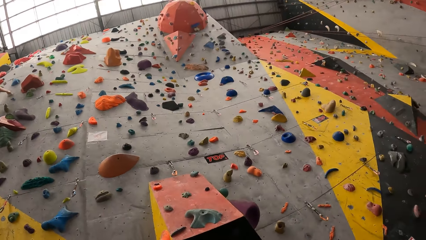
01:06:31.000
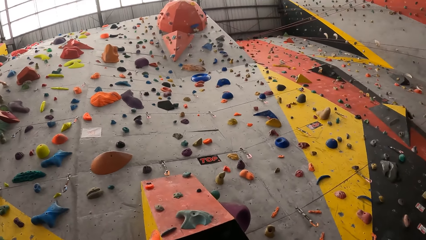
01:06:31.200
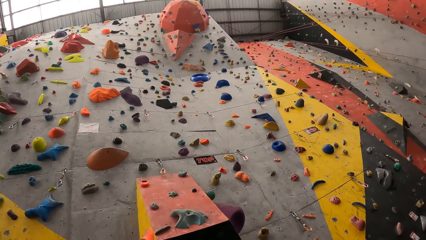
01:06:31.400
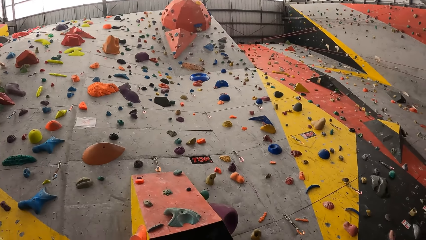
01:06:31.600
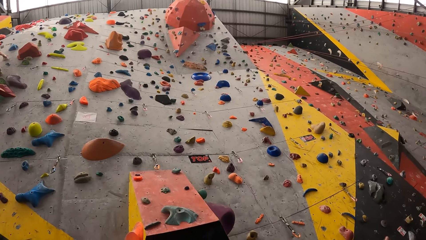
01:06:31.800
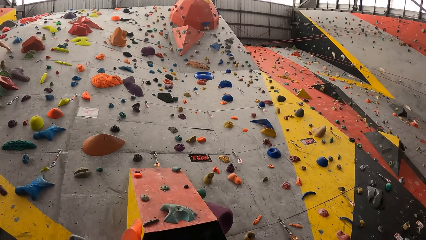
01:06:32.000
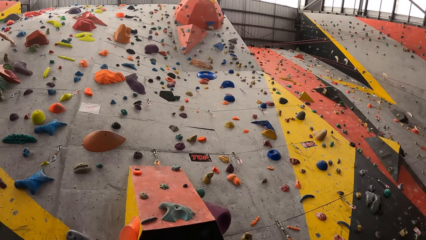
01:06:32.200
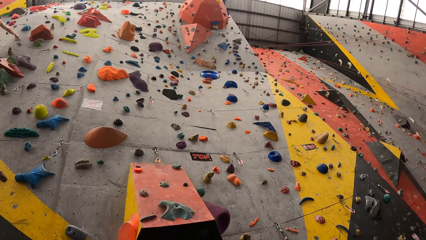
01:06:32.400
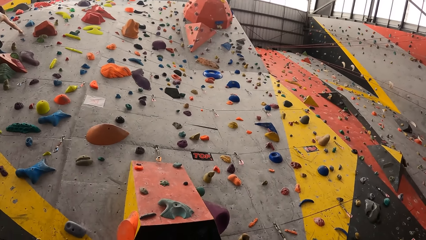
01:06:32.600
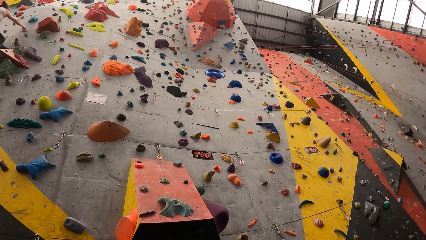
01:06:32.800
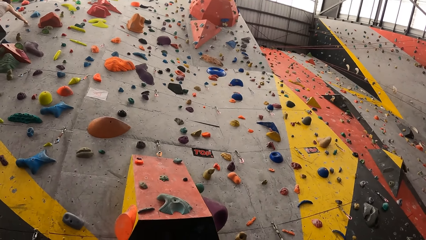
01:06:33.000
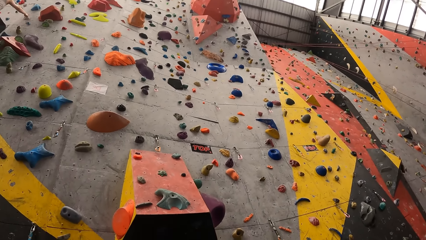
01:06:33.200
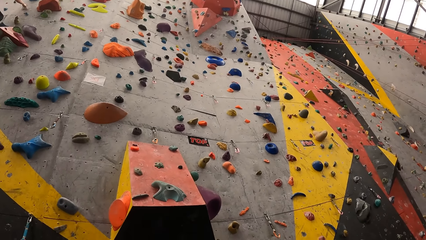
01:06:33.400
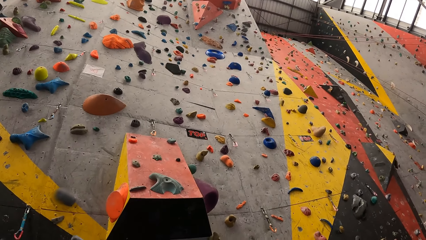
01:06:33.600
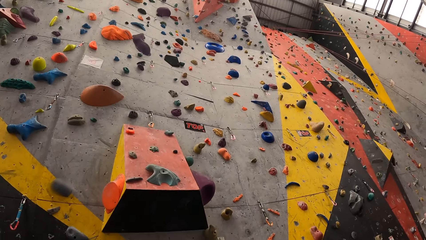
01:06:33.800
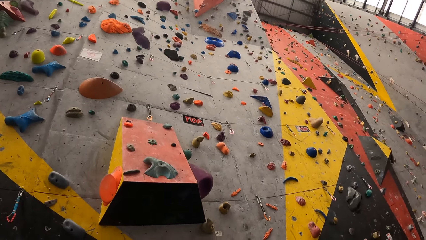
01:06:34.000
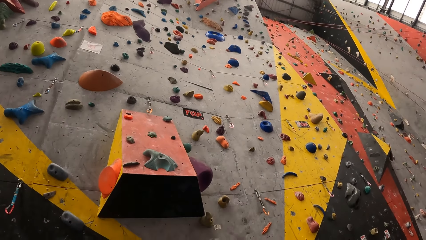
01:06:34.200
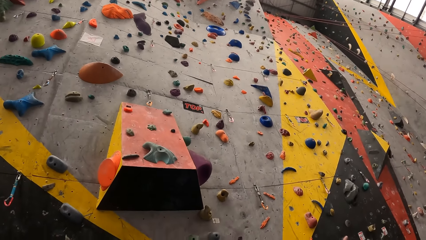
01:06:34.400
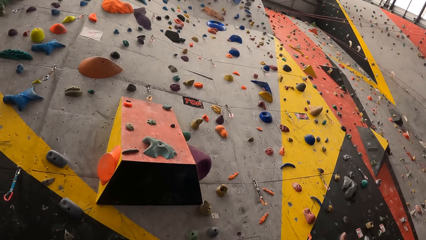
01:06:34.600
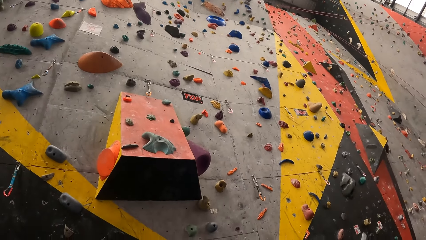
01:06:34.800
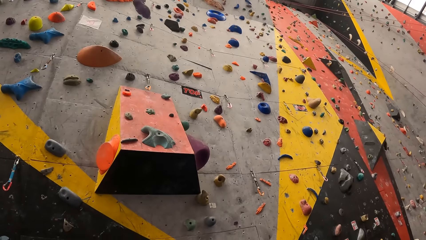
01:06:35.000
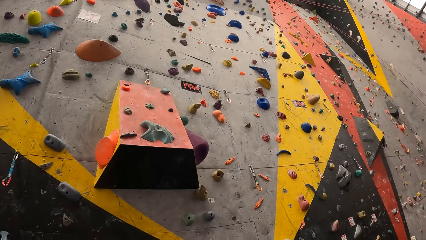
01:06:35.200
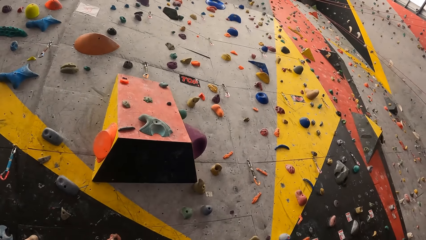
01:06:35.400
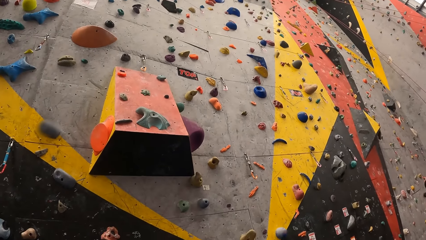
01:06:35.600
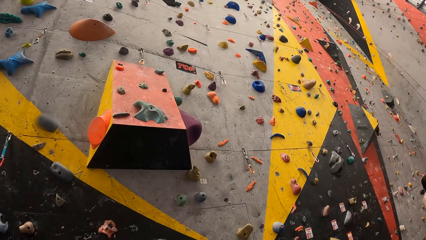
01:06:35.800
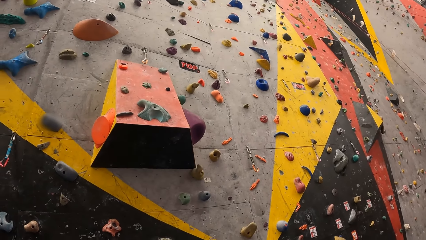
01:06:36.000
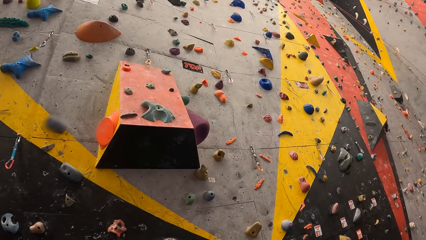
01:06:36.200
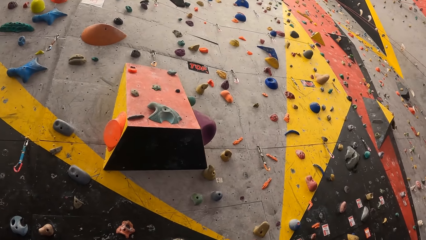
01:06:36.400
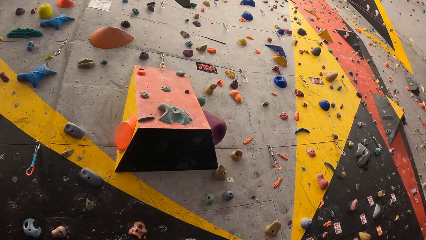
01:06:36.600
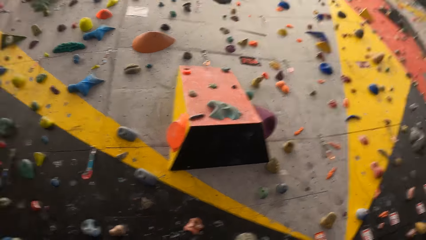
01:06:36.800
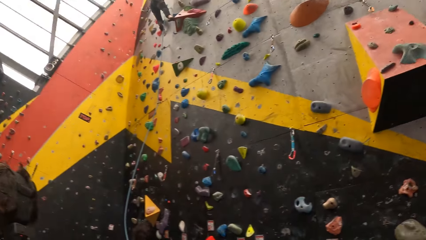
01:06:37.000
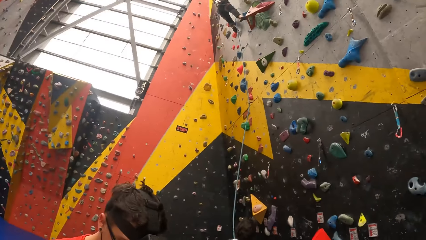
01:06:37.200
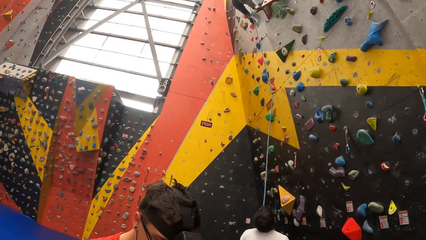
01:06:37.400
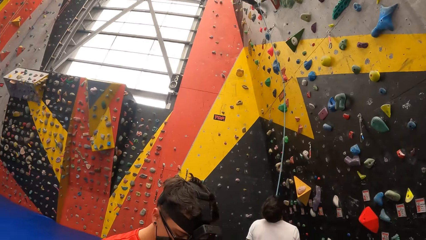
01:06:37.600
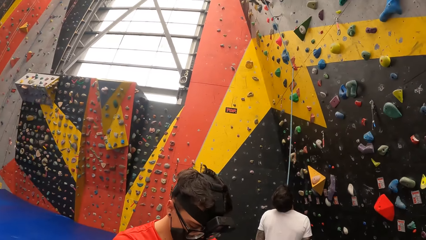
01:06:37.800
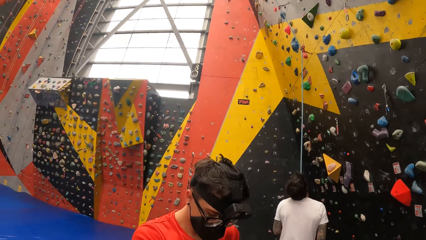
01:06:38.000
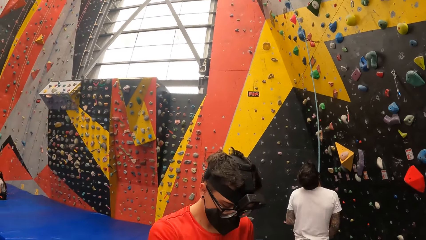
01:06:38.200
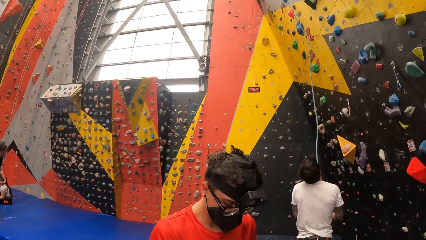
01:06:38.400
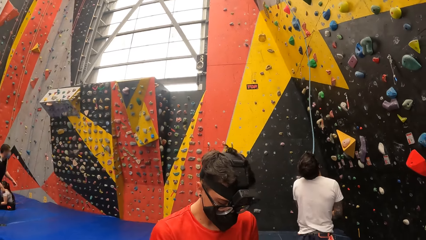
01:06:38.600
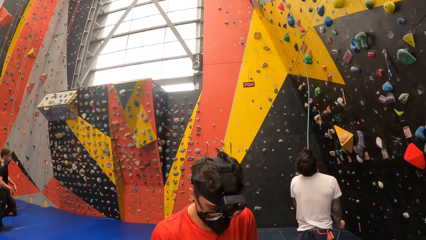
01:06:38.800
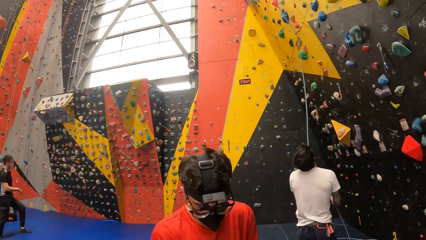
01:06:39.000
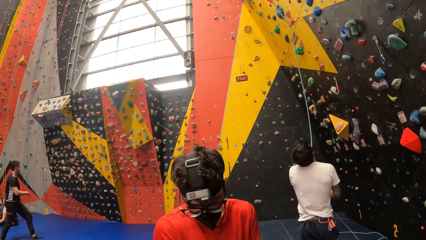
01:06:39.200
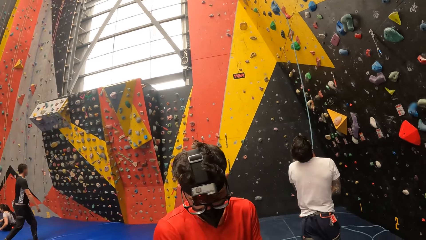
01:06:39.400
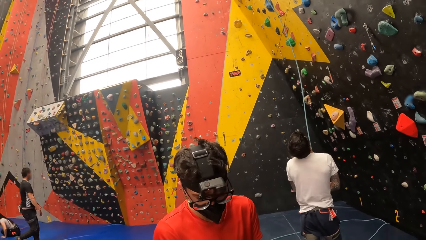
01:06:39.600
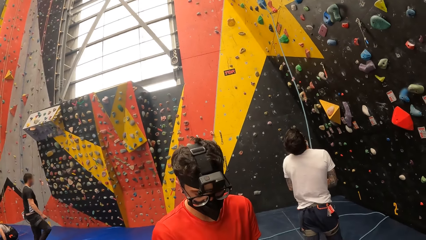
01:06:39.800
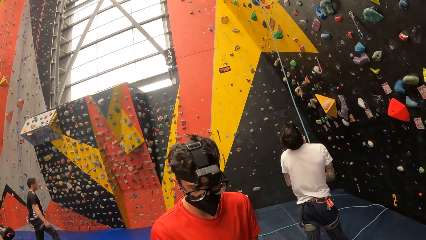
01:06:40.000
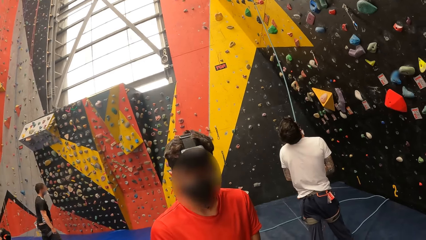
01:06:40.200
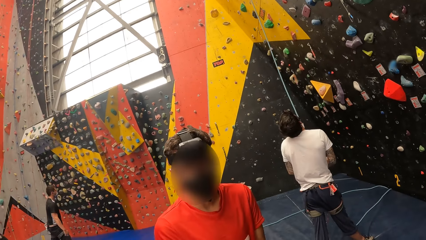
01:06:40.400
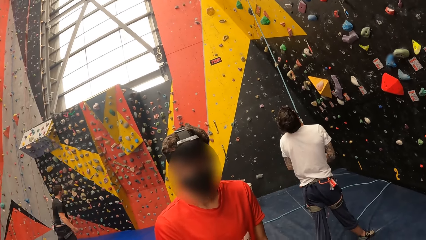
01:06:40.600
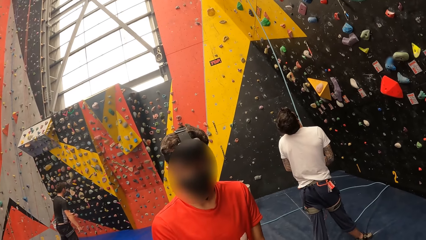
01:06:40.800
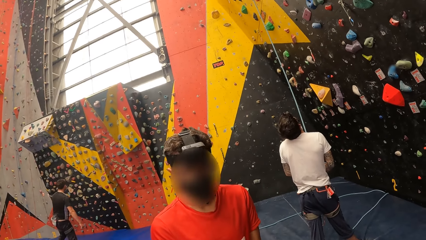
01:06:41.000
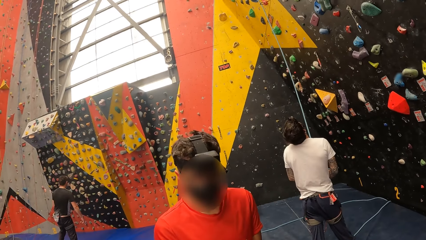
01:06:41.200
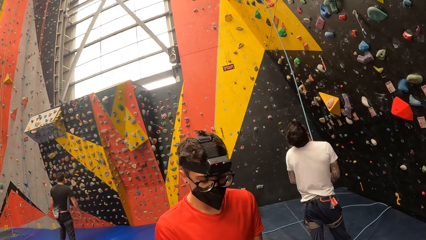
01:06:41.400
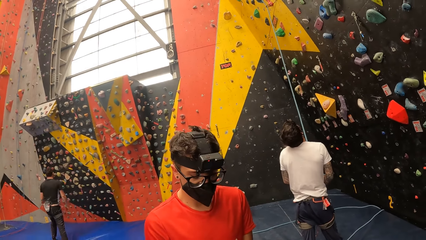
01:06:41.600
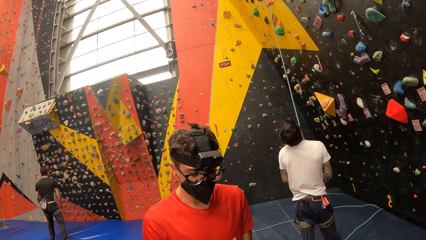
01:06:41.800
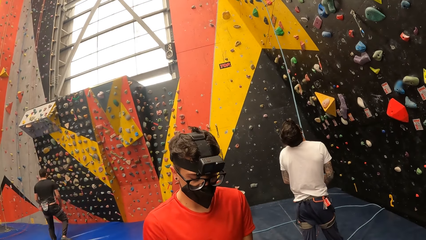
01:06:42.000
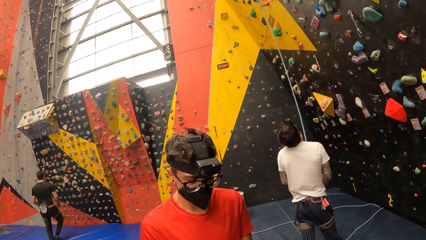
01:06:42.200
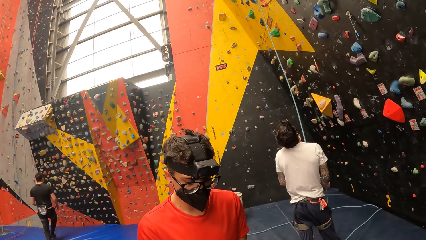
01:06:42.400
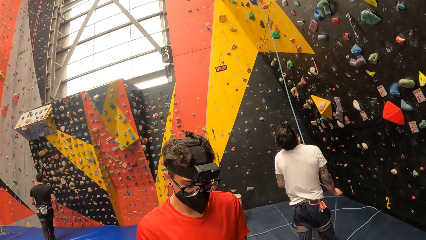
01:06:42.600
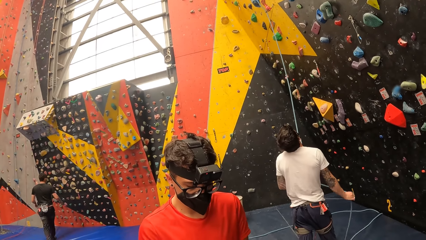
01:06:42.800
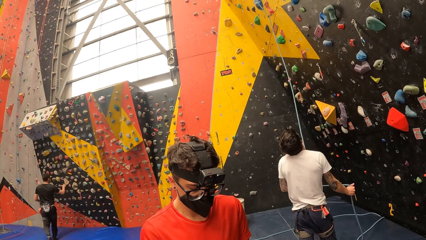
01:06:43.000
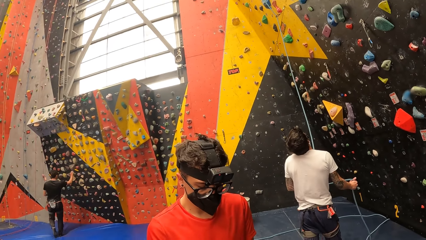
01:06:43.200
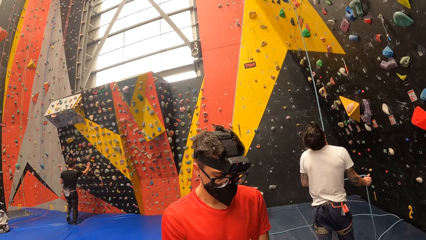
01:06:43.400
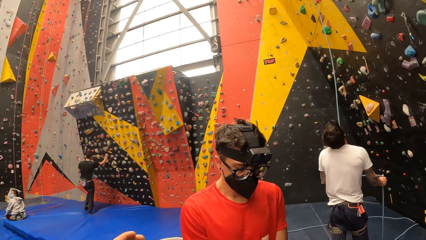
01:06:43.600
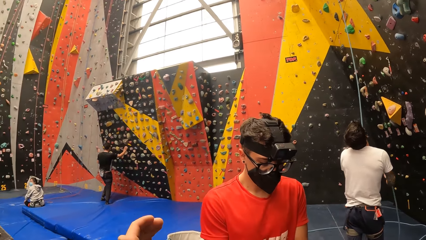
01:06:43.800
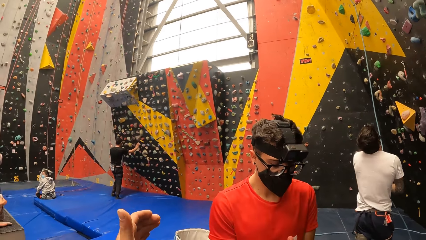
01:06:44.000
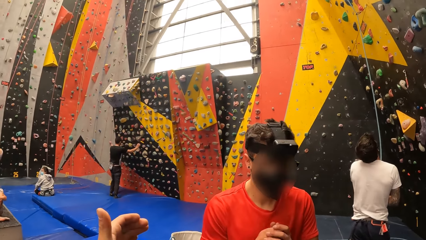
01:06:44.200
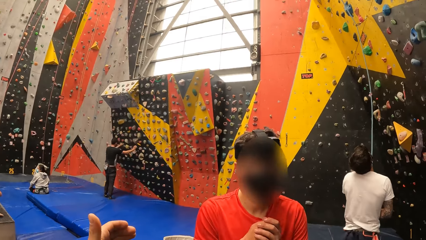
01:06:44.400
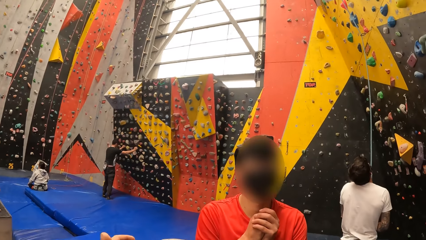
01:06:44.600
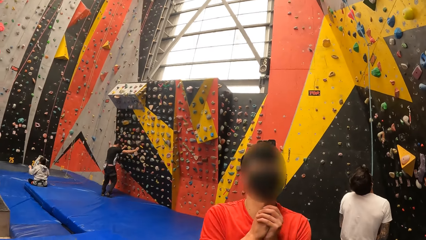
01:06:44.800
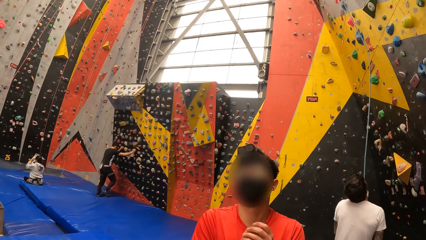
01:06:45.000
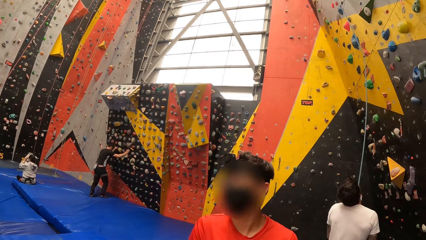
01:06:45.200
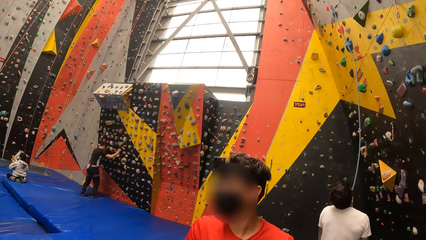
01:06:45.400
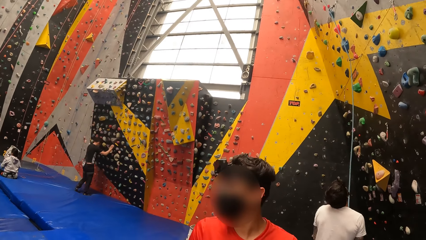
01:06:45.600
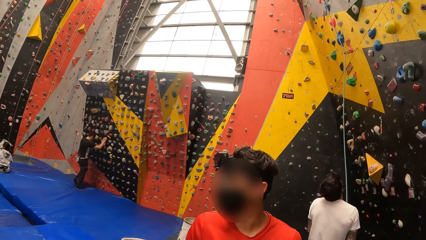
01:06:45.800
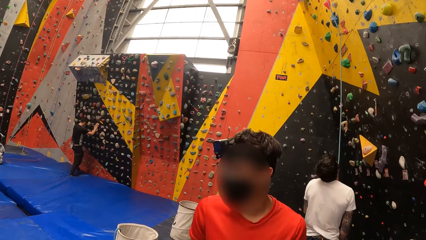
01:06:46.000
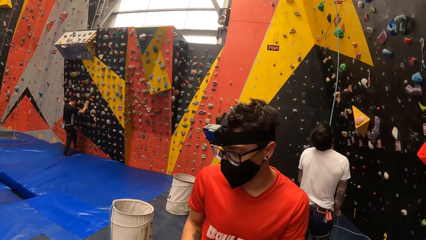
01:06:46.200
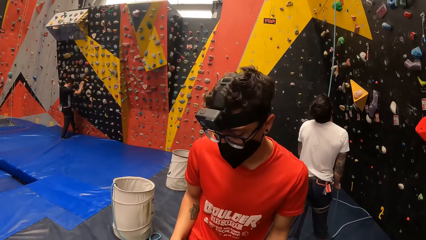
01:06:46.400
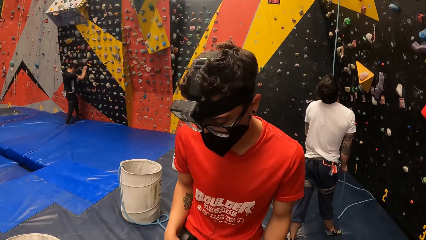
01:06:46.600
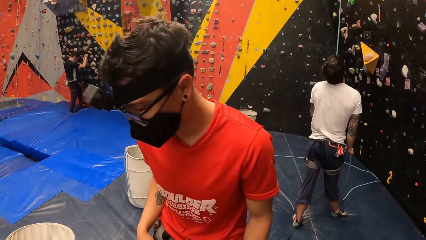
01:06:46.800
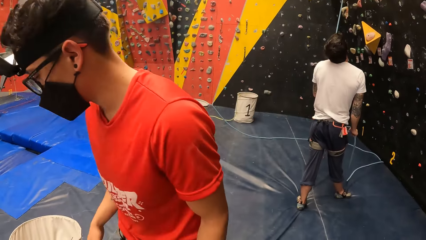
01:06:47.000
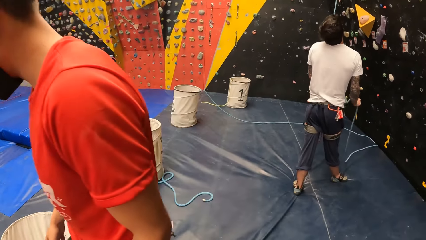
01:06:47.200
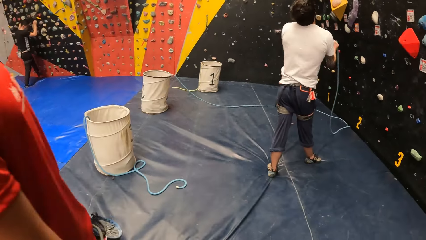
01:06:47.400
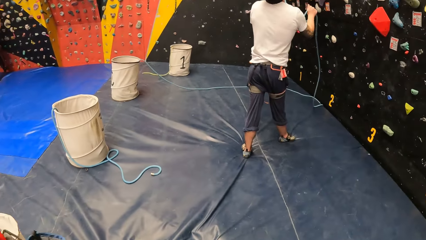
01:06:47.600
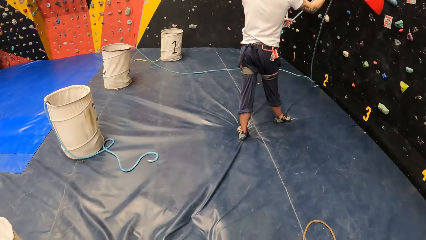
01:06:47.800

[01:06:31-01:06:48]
The camera wearer looks around the climbing wall game. They interact with a person.
